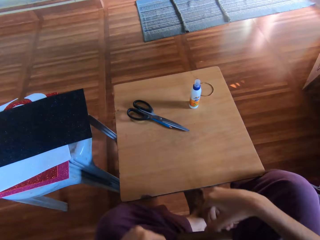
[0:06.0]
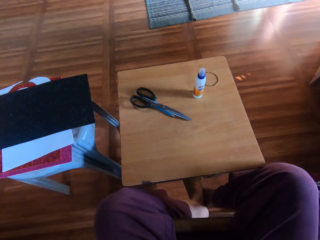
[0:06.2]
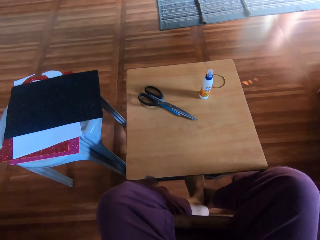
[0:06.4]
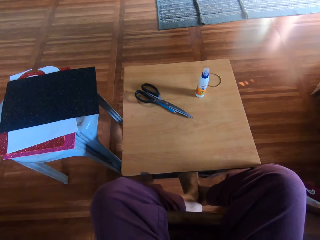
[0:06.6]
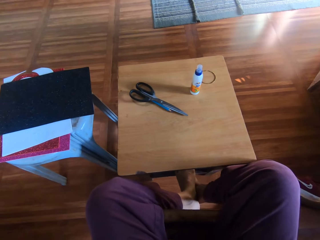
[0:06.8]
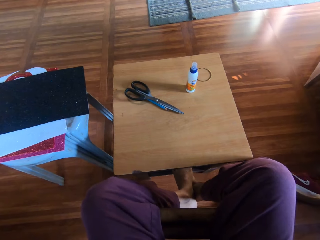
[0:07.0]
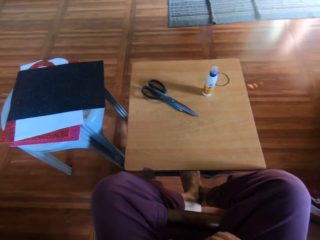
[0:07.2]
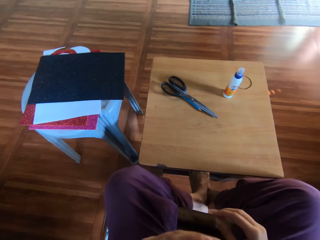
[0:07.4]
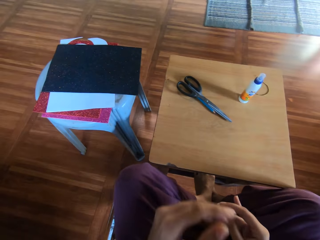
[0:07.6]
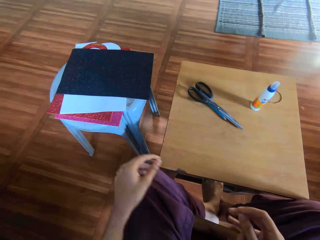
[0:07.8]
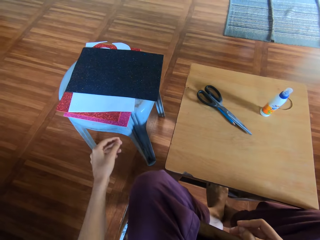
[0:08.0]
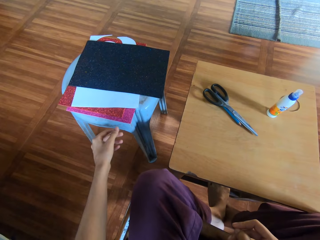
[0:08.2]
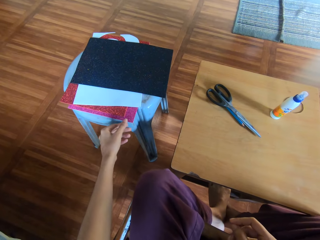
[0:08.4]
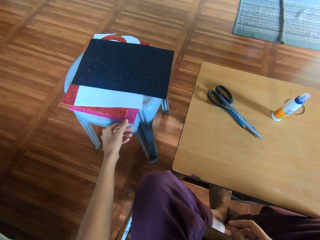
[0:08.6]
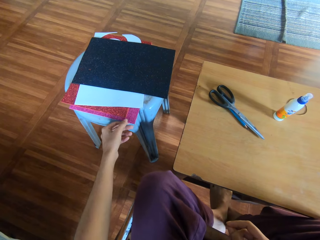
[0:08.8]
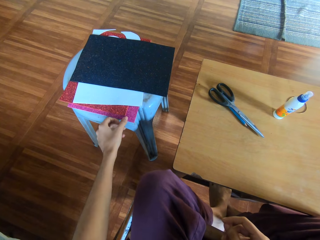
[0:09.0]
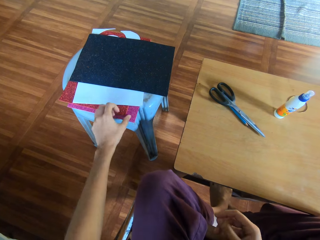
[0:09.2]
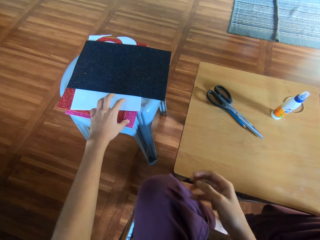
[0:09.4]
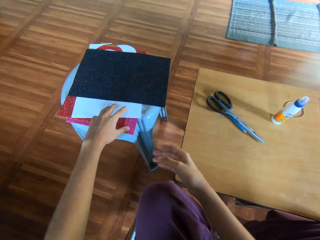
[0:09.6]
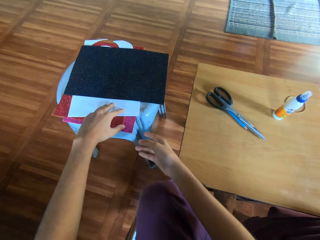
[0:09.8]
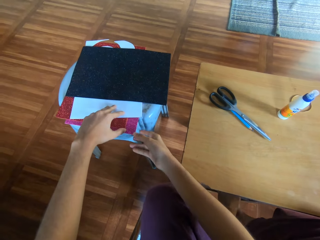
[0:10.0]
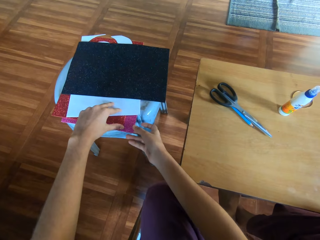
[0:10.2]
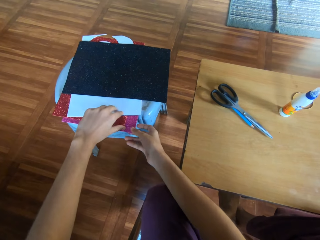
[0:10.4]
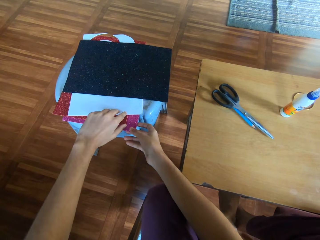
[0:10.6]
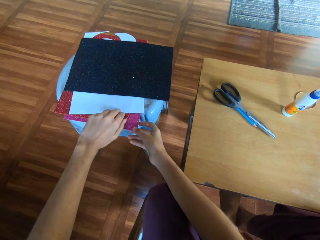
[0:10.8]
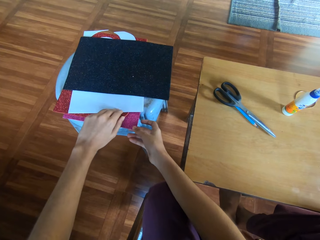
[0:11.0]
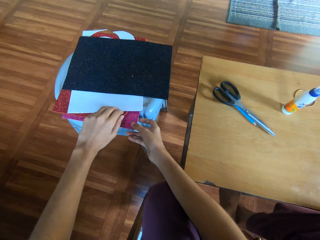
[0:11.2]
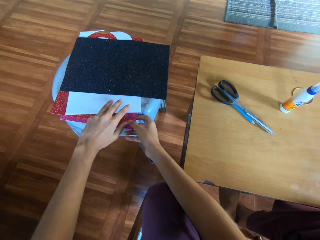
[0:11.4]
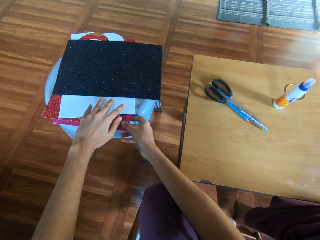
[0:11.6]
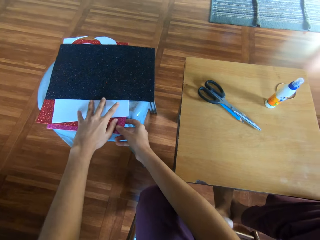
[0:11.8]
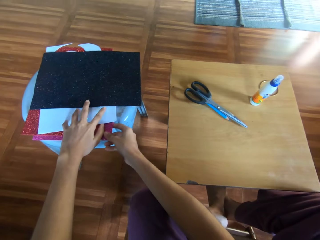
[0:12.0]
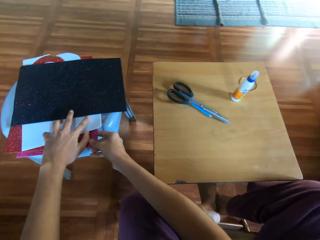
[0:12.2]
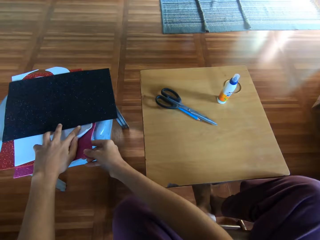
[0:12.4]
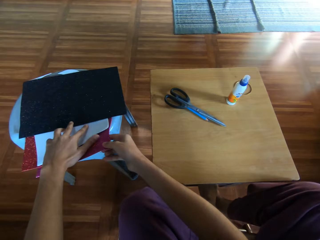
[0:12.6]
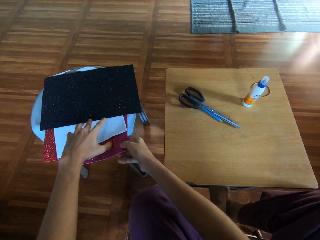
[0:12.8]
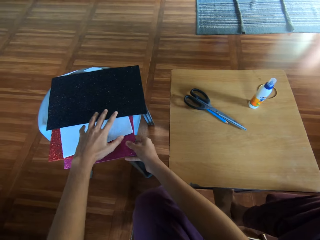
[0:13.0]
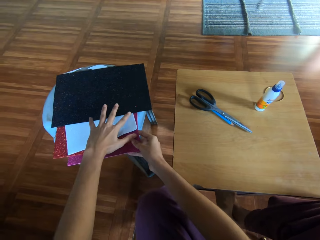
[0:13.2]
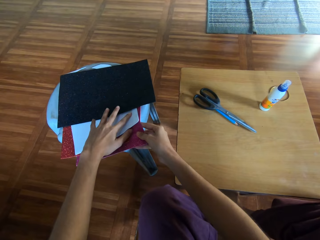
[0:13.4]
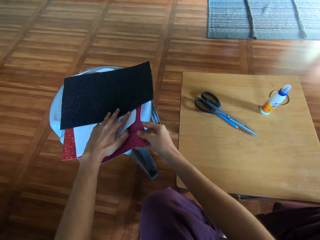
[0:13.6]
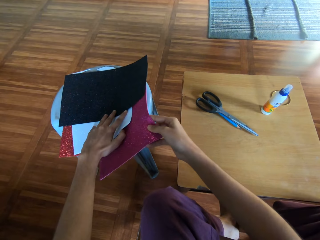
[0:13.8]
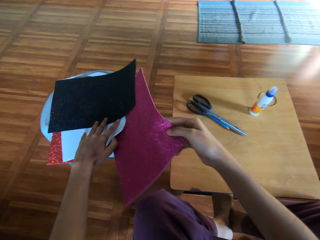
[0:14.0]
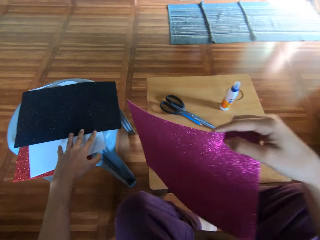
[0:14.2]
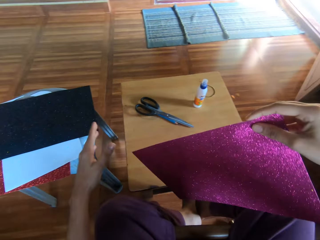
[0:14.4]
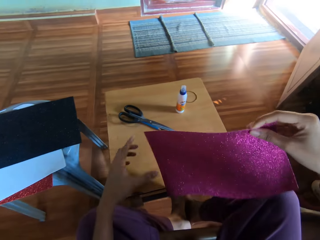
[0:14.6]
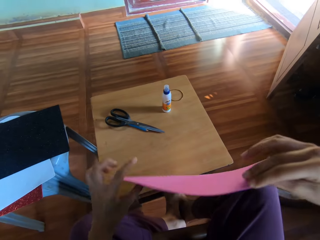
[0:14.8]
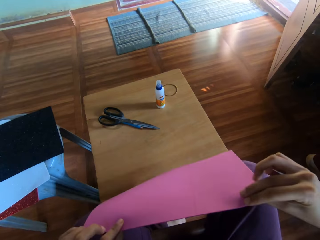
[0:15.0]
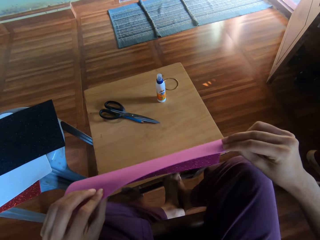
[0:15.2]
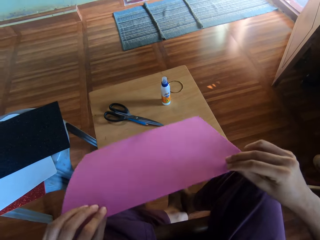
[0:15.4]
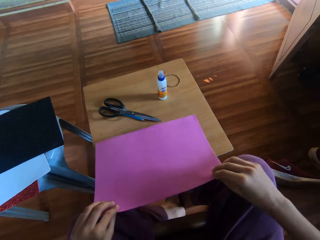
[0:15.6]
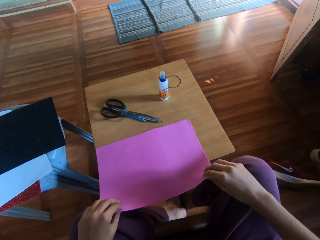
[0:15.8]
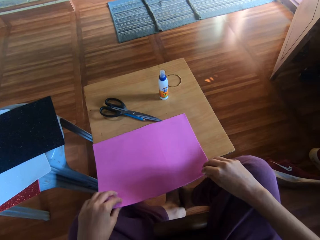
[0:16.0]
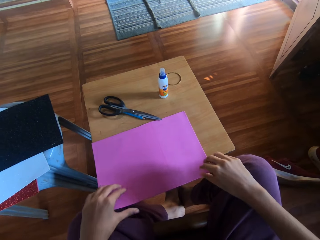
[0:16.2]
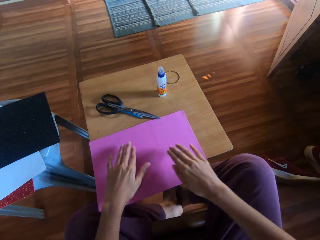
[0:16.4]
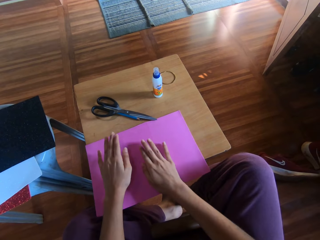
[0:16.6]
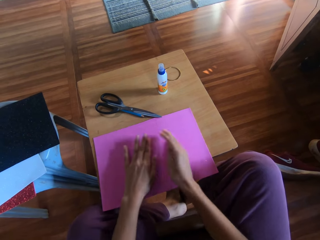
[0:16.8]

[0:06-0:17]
The camera wearer attempts to pick a flash bright shining card paper. He touches his body with both hands. He sits on a chair. He touches the craft paper on another stool with his left hand. He picks the flash bright shining card paper. He touches the craft paper on the stool with both hands. He pulls the craft paper from the other stool with his right hand. He holds up the craft paper with both hands. He places the craft paper on the cardboard on the first stool with both hands.

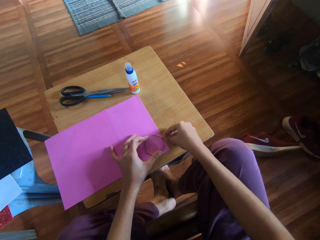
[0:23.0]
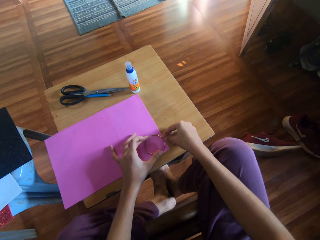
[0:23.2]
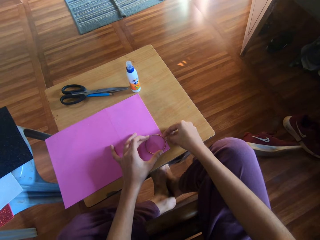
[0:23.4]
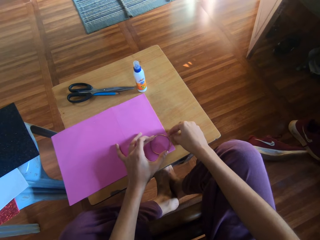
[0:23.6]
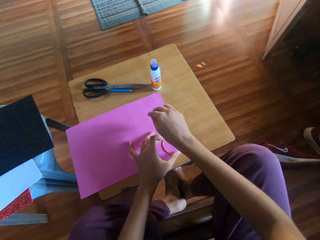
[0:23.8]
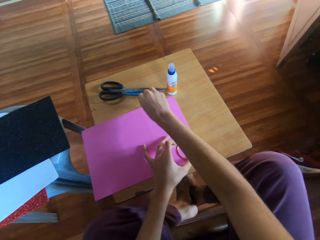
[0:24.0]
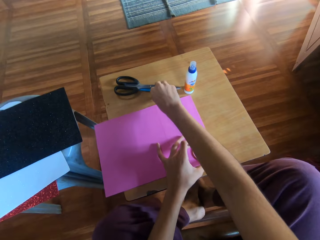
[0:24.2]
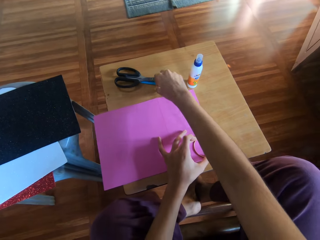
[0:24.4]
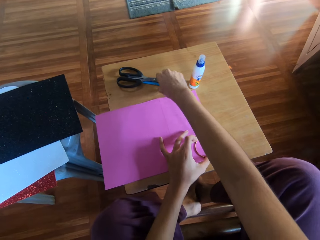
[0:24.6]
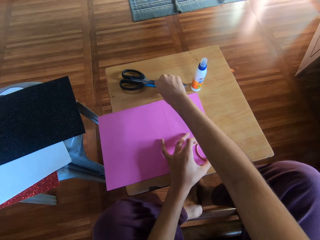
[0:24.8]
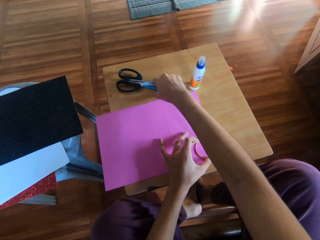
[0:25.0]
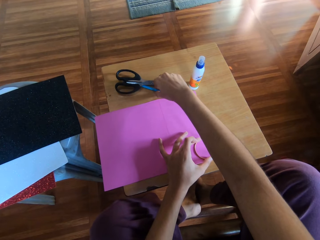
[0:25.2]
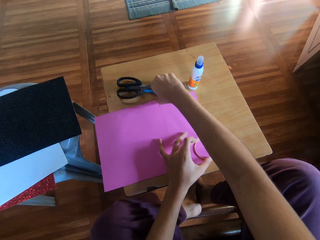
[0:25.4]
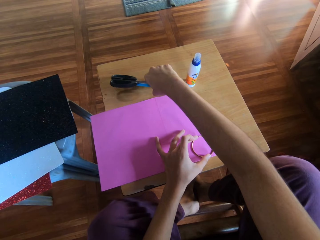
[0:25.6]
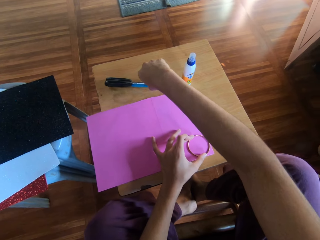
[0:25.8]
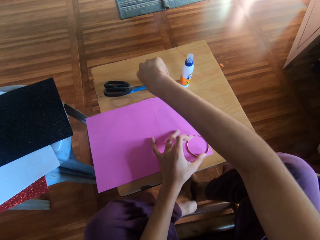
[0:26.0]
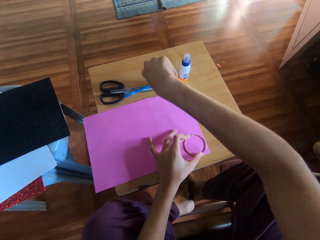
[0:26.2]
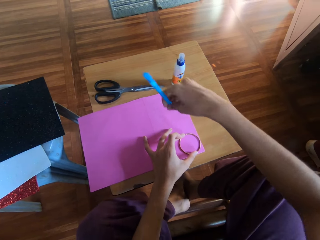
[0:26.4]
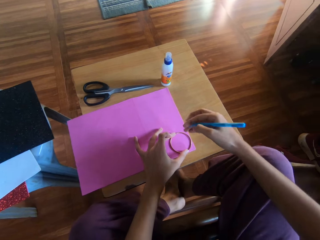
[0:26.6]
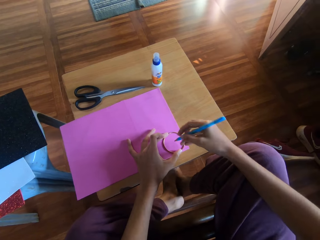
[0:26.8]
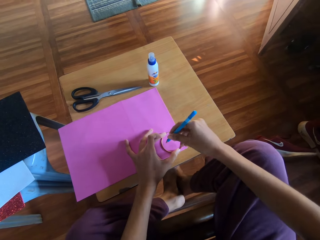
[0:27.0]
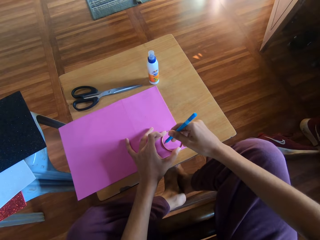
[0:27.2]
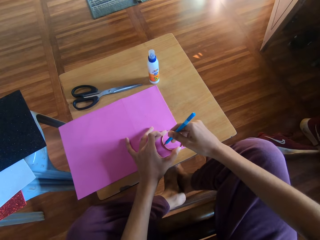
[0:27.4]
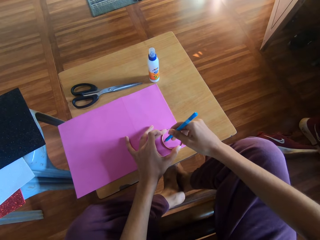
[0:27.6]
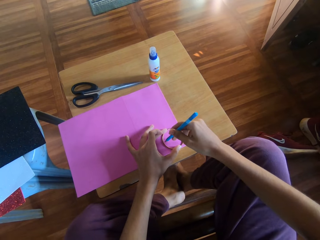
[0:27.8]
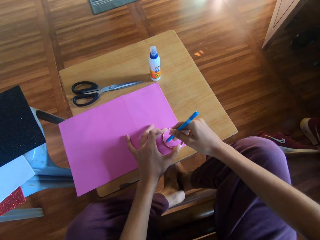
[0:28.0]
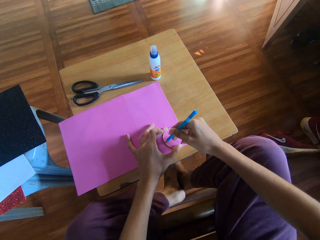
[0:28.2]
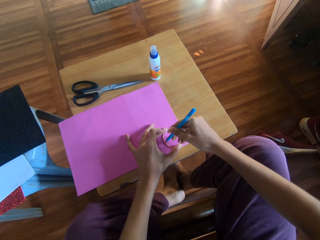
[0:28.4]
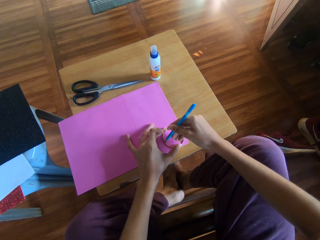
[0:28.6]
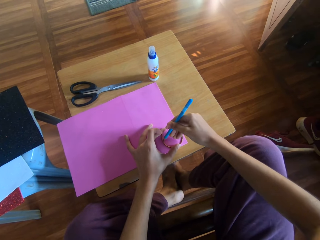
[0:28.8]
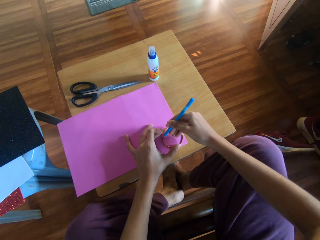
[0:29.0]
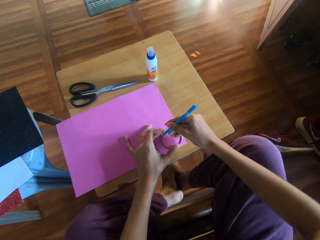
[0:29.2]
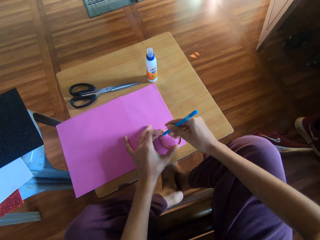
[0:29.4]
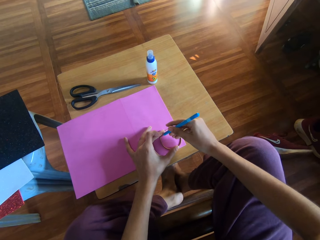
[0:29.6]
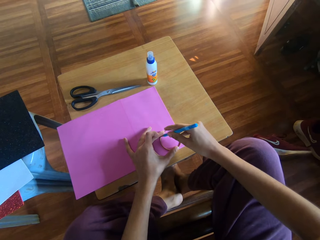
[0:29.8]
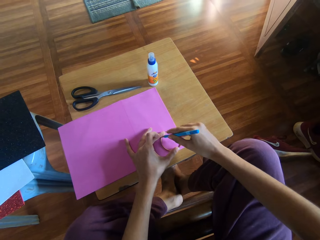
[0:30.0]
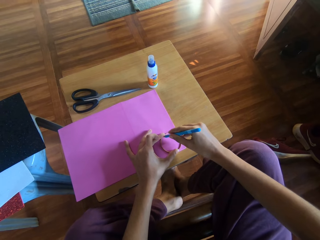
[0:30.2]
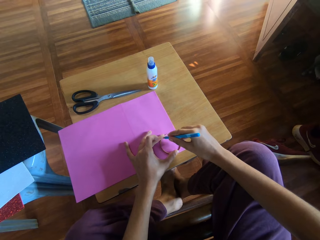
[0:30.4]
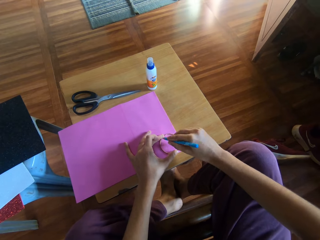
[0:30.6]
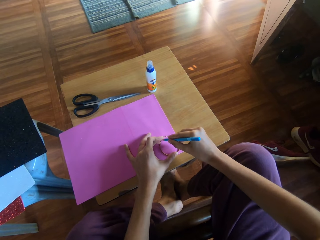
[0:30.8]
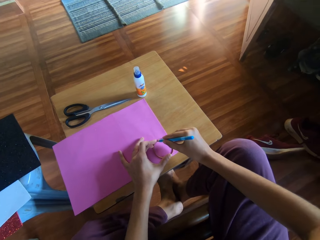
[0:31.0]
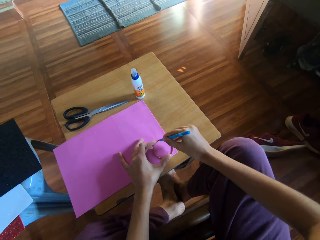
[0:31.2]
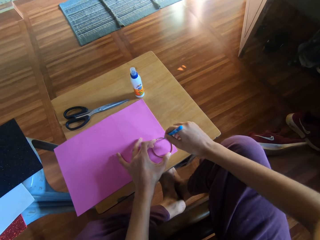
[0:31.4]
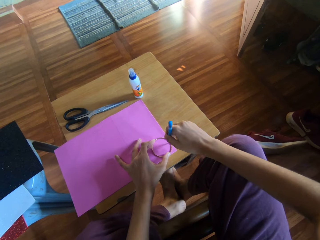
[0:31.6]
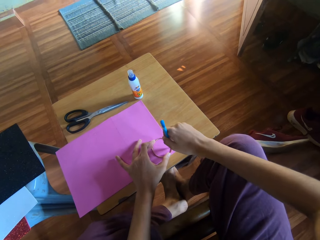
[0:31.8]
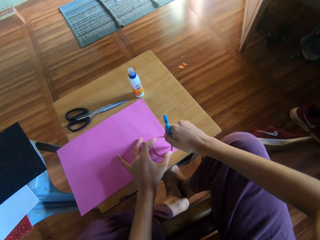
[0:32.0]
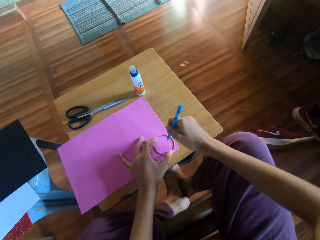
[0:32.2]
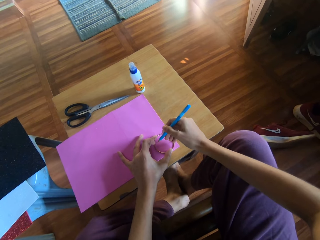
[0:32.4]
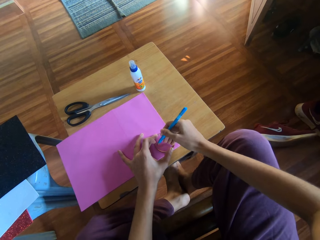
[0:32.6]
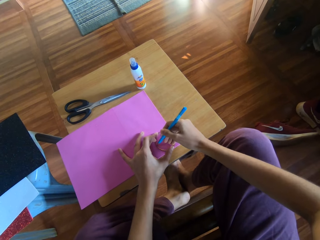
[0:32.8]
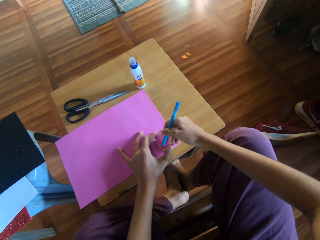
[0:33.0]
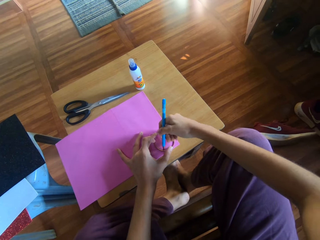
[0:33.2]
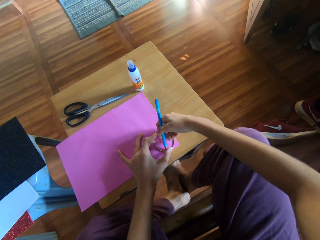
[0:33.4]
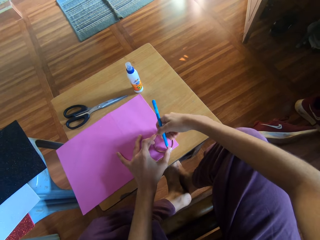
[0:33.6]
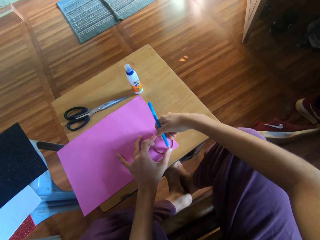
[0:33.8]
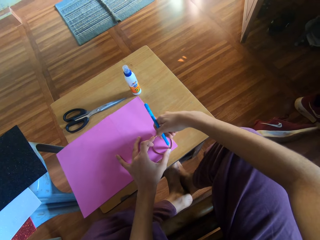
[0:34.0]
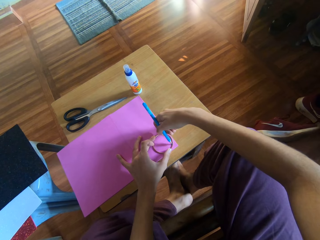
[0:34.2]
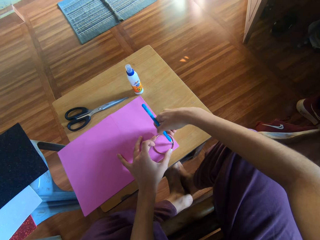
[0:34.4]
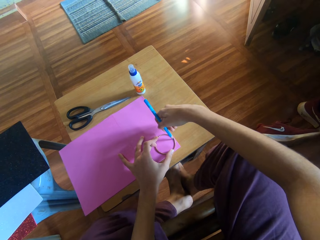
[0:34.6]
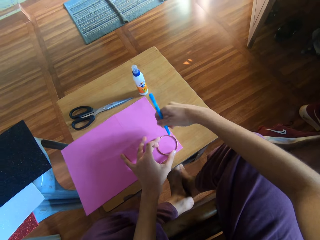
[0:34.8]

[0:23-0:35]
The camera wearer picks up the pencil under the scissors from the stool. They draw a circle on the craft paper with the pencil and brass ring.
